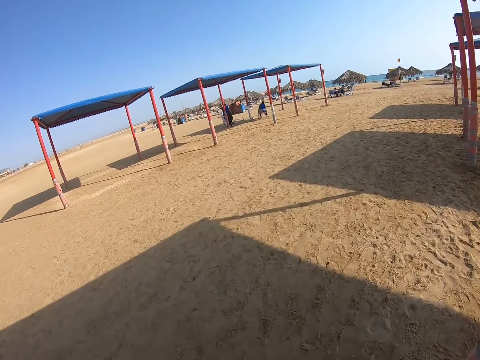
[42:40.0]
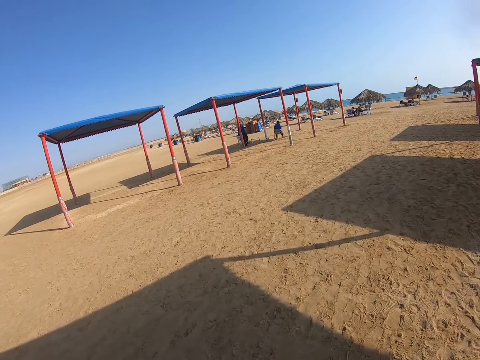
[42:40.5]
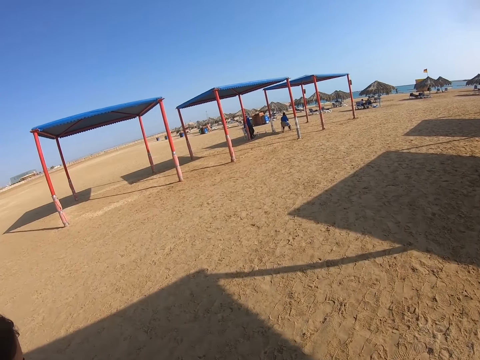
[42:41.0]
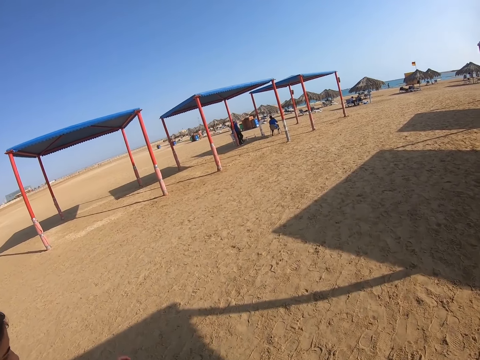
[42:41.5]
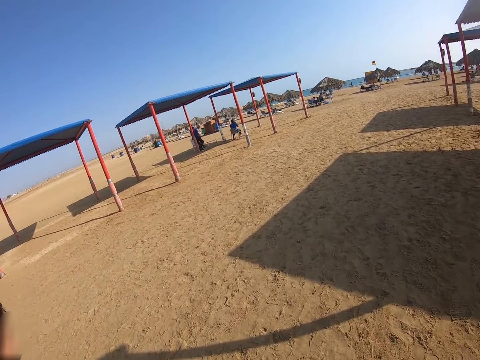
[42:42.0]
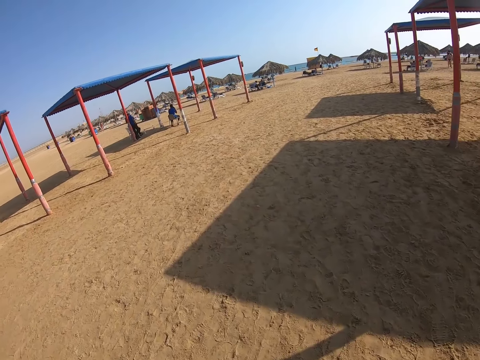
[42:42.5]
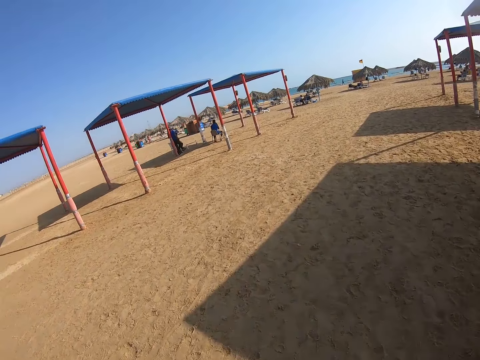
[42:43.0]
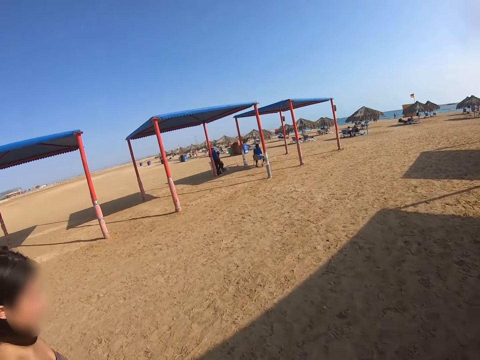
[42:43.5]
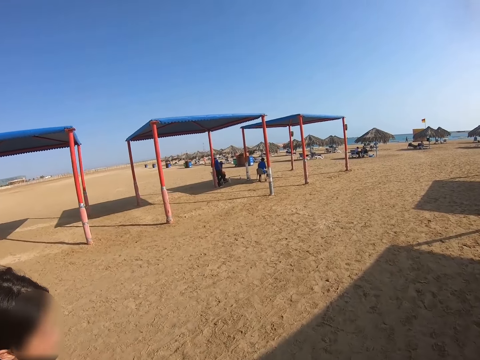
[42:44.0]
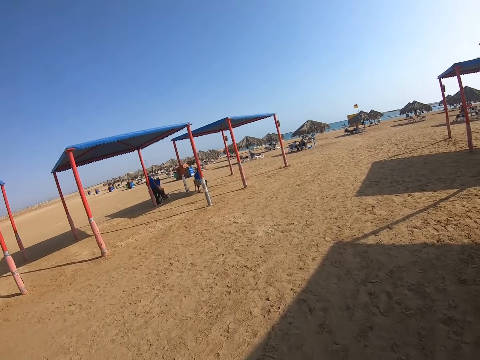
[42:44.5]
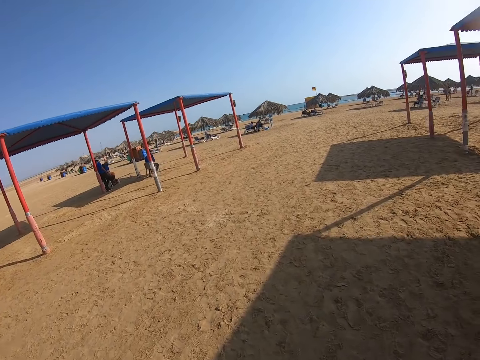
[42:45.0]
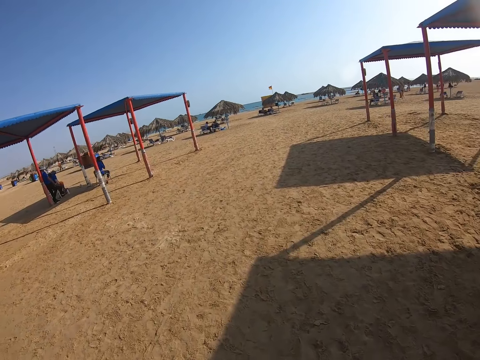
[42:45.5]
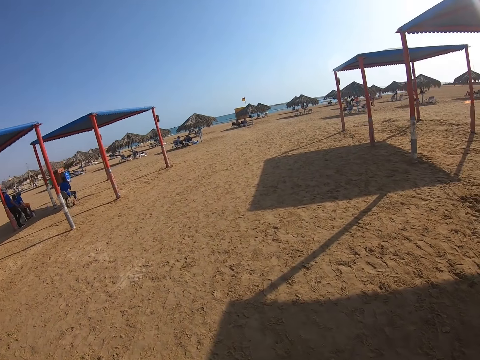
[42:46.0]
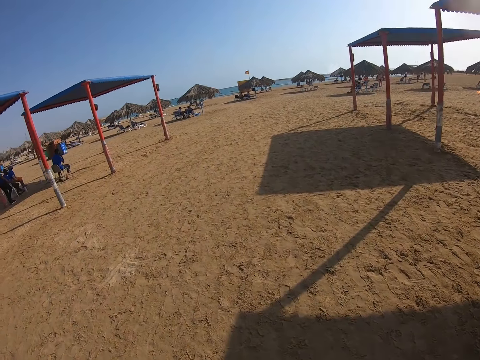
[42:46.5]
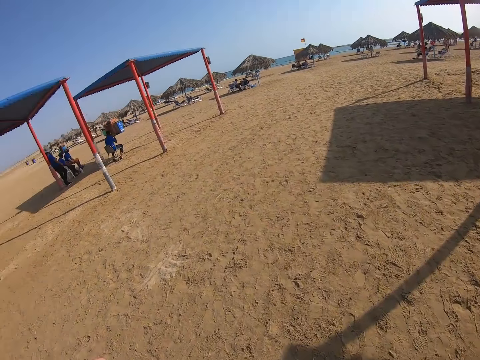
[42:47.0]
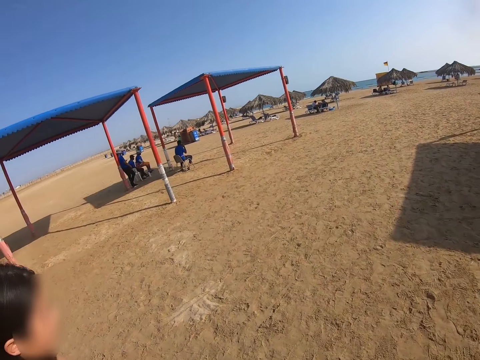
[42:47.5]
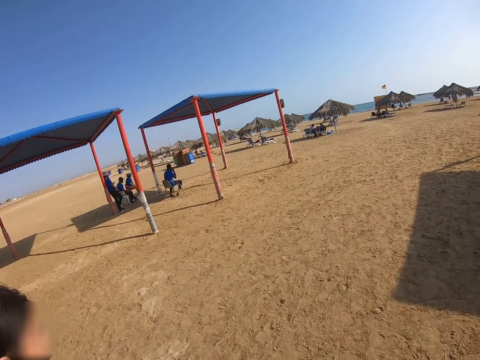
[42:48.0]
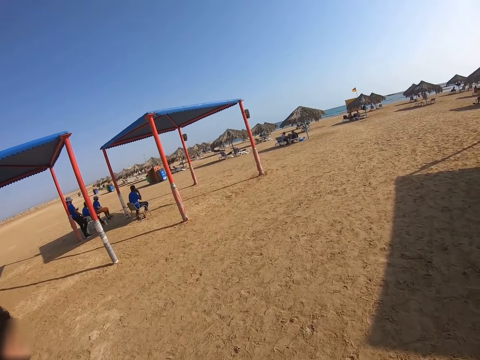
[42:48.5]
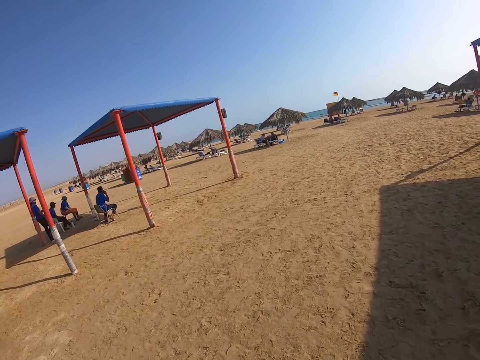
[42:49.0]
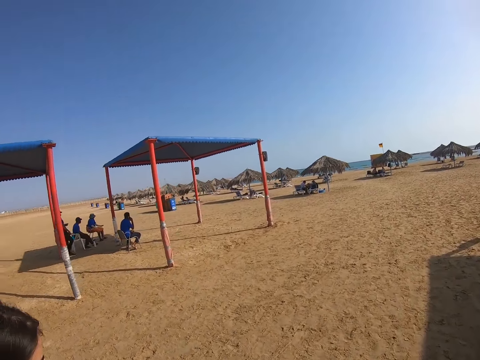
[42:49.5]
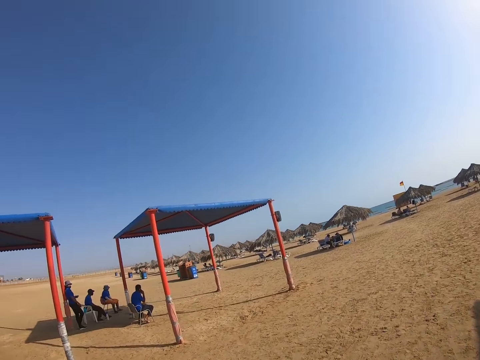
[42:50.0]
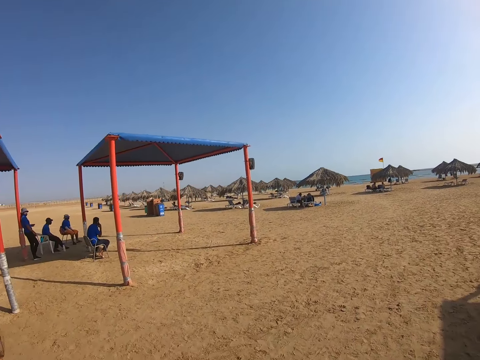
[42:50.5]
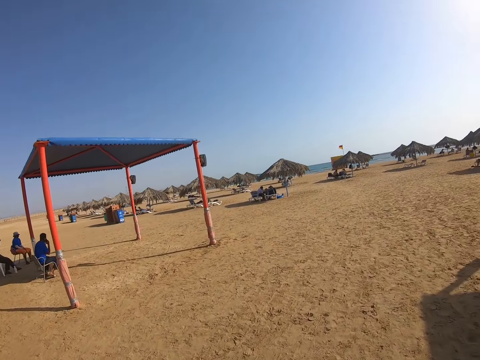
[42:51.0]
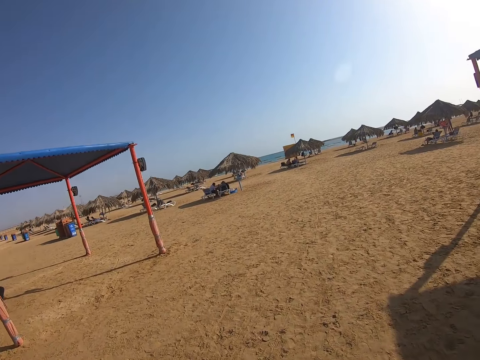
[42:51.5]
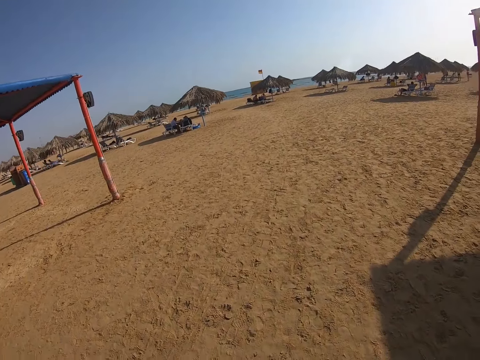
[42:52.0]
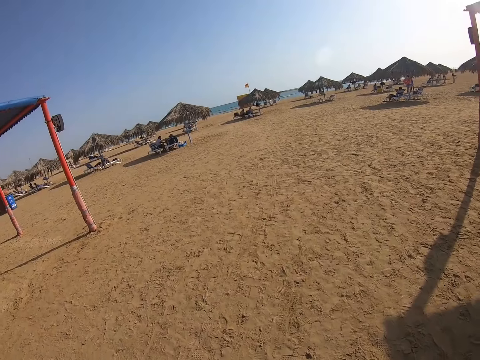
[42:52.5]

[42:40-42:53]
A lady walks around the beach. She walks around the beach again. The camera wearer moves towards the beach seat. The lady walks around the beach again.

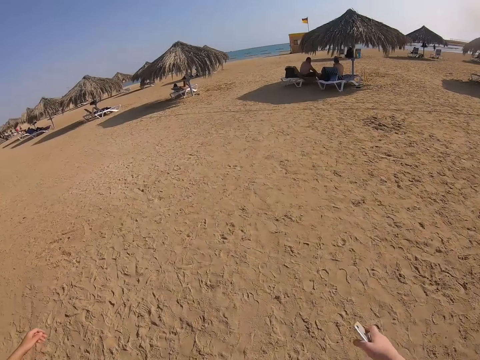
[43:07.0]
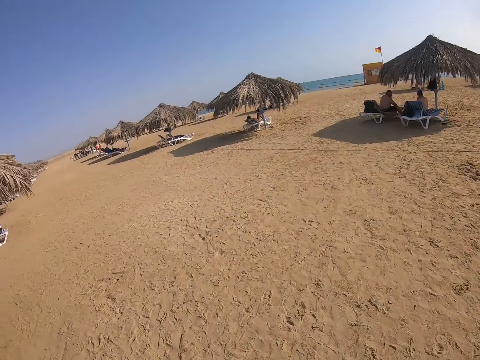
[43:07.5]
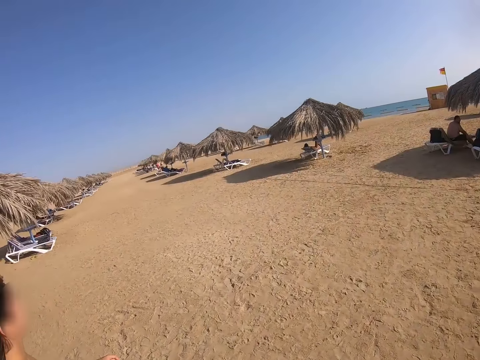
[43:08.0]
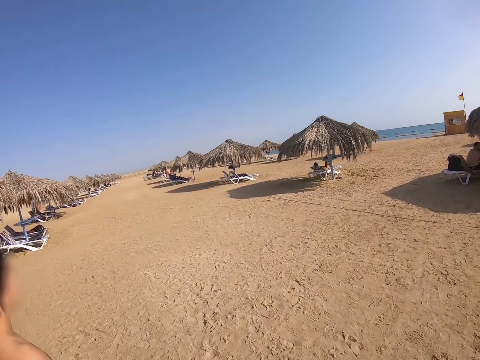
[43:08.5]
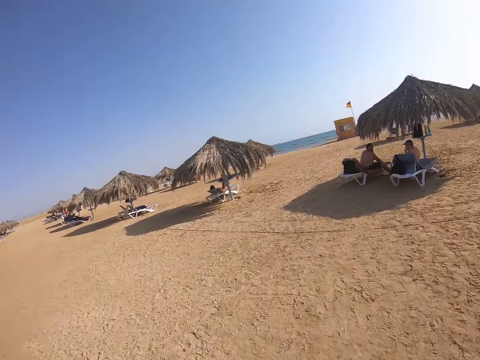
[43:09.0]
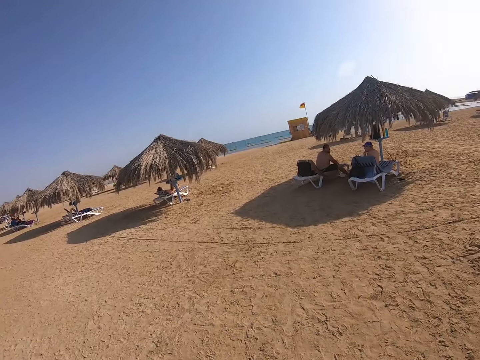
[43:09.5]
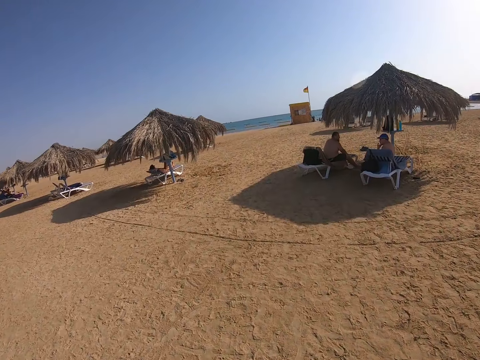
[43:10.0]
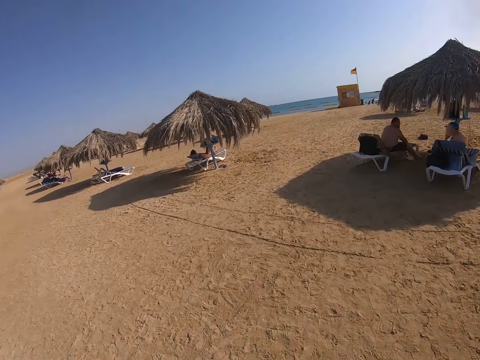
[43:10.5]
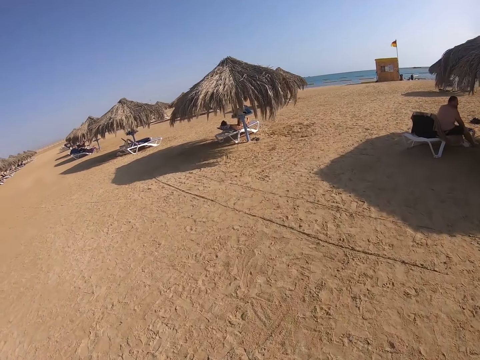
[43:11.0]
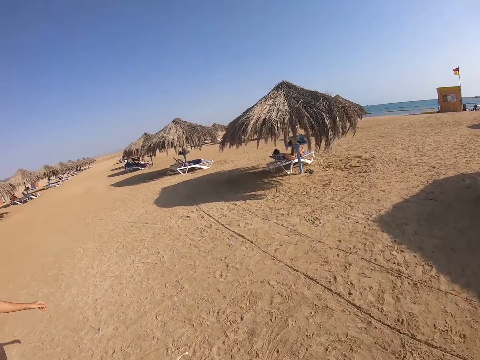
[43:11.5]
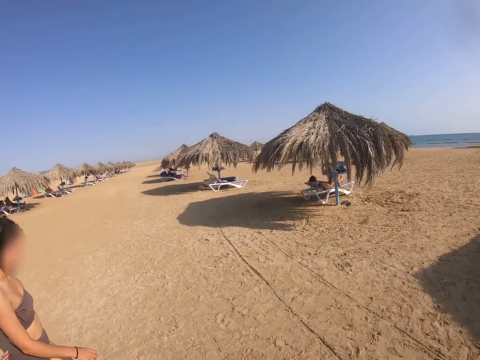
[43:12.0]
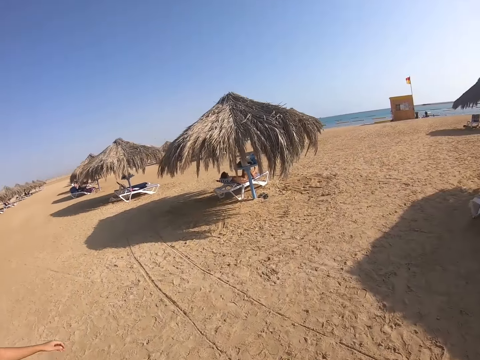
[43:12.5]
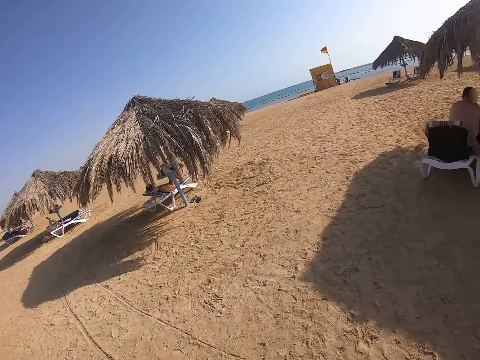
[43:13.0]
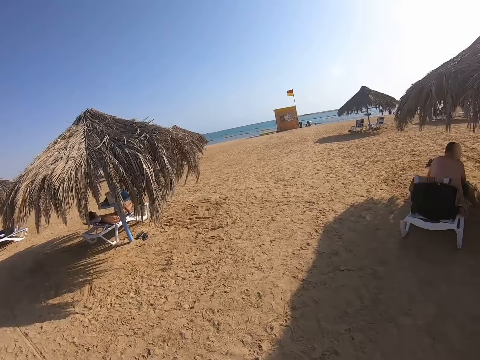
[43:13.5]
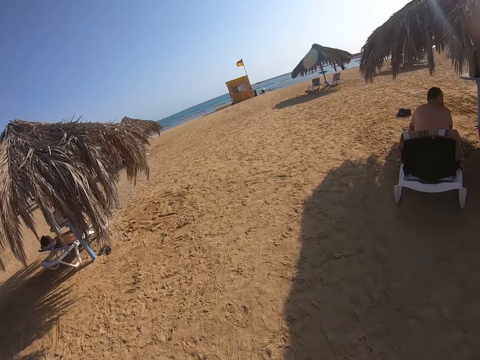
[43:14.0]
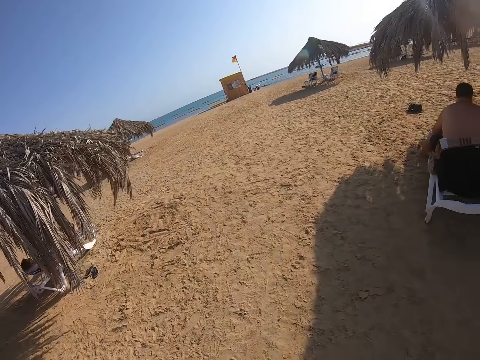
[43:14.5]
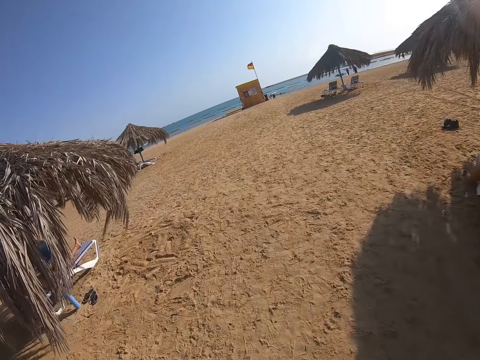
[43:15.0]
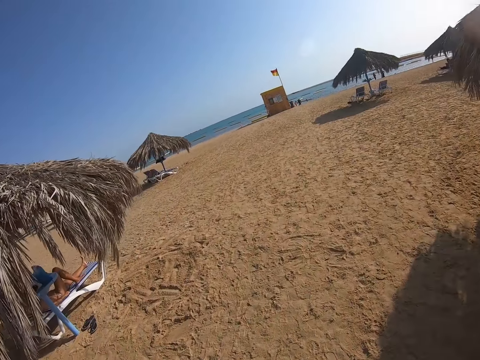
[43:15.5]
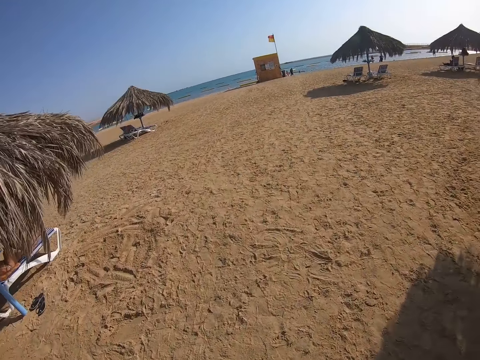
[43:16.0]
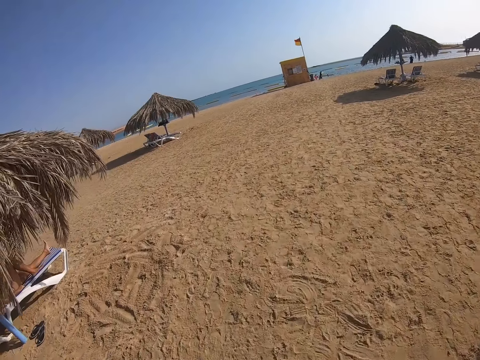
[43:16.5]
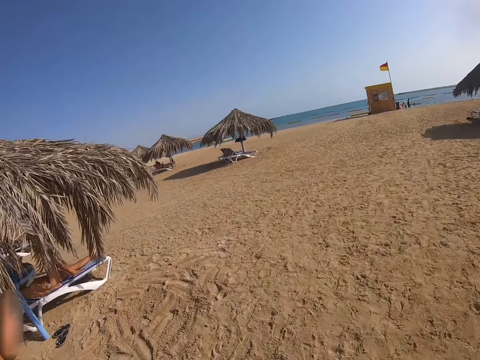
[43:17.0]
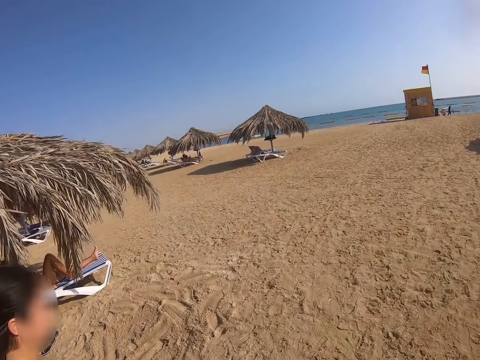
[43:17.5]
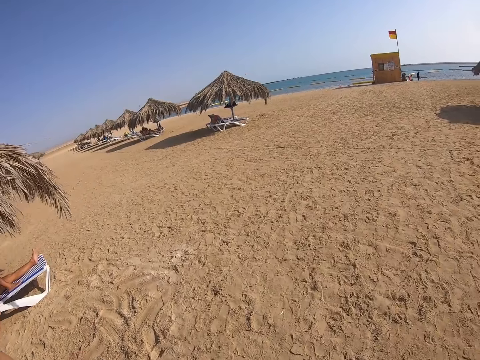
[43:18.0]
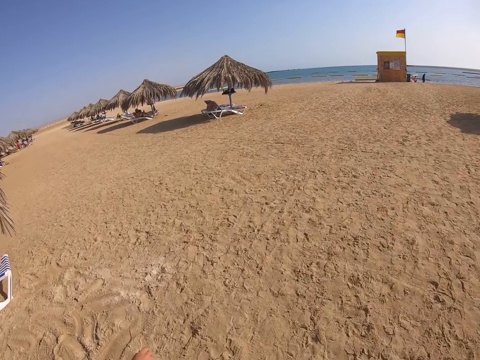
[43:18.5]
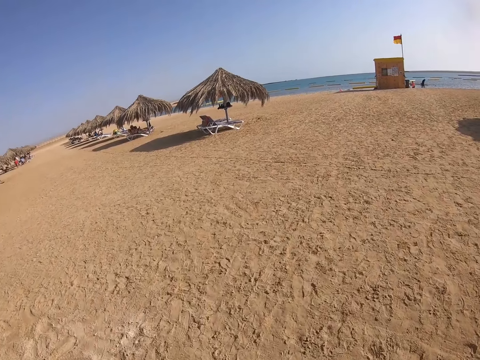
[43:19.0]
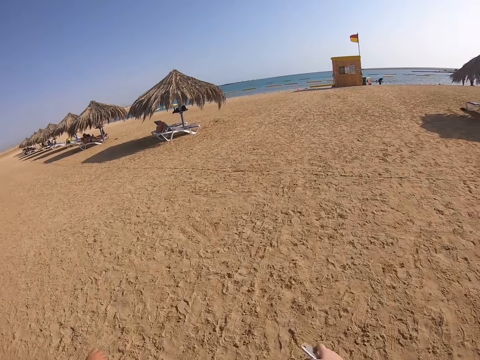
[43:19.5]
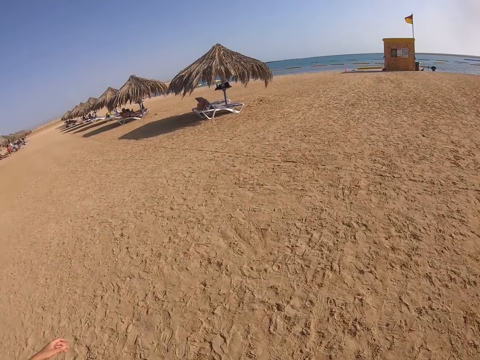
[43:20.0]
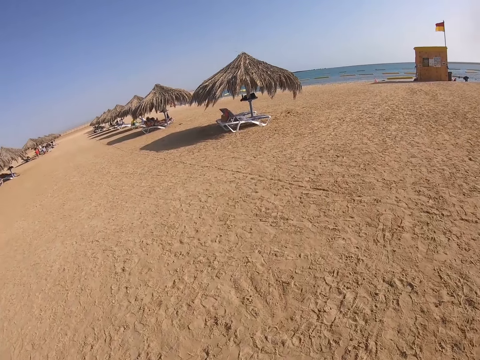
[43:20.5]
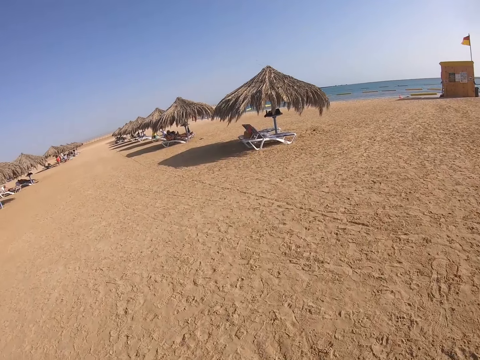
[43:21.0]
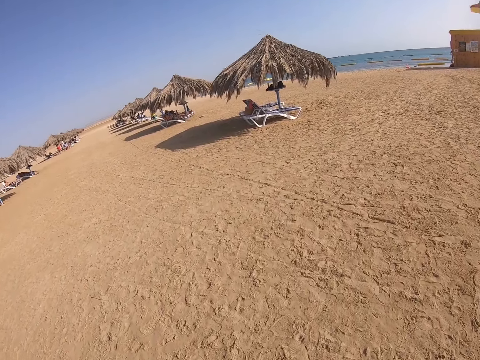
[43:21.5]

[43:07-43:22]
The lady walks around the beach. She walks around the beach again.
